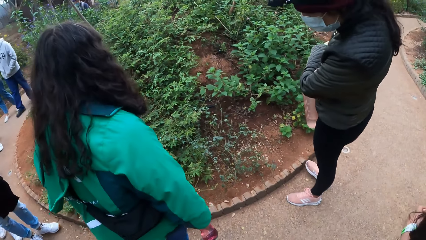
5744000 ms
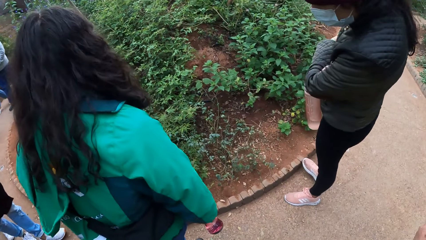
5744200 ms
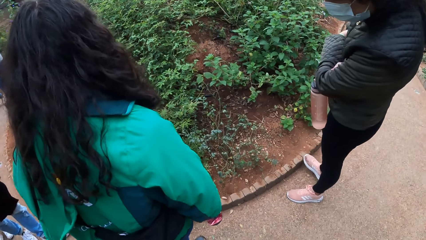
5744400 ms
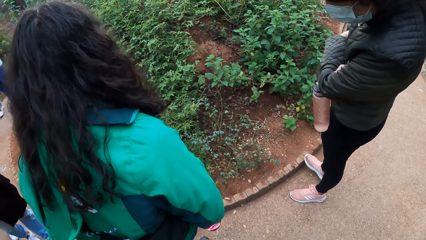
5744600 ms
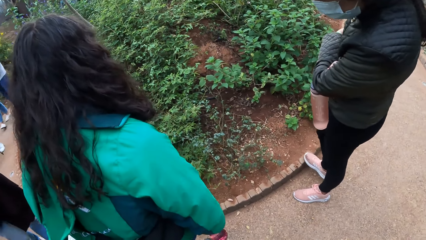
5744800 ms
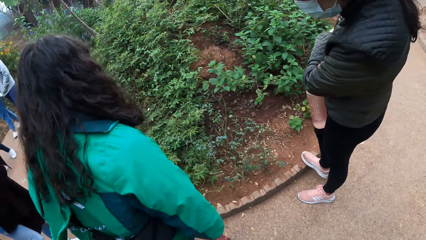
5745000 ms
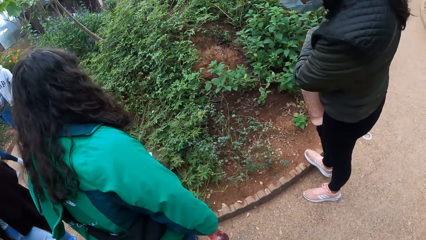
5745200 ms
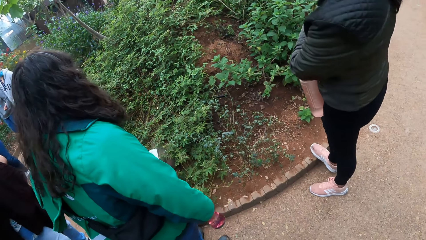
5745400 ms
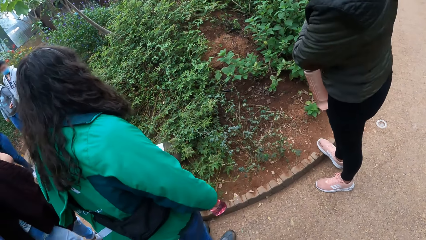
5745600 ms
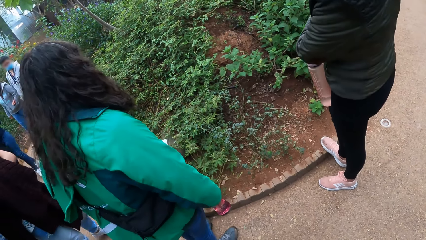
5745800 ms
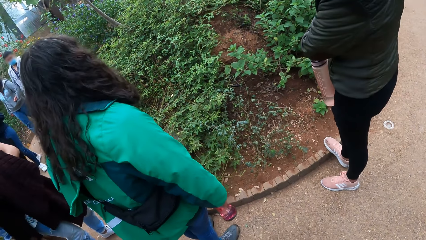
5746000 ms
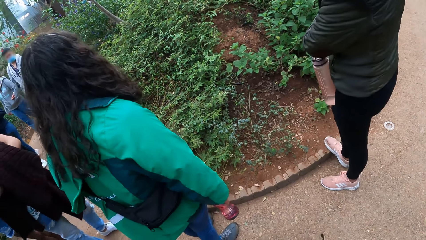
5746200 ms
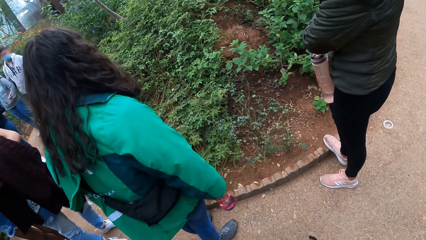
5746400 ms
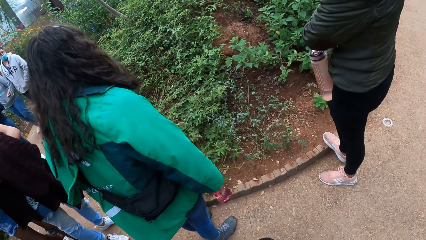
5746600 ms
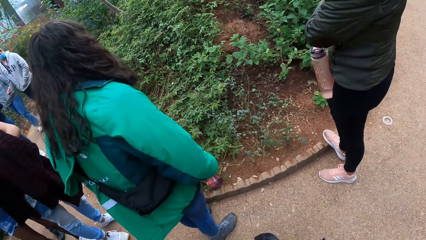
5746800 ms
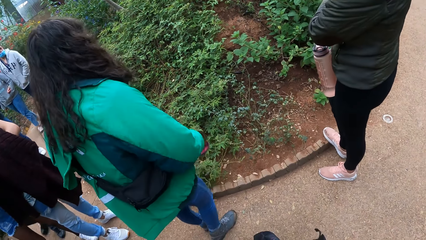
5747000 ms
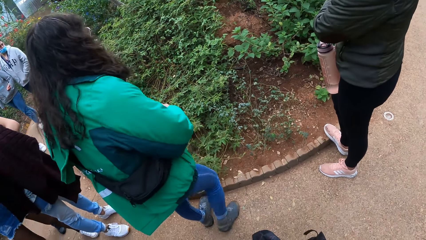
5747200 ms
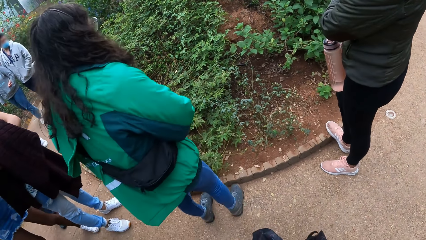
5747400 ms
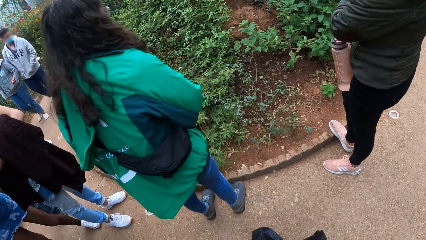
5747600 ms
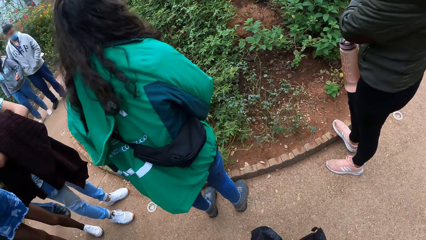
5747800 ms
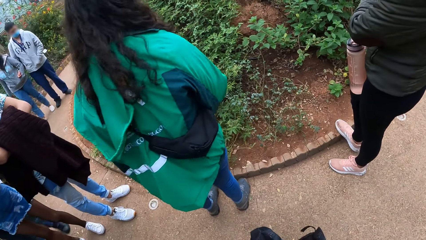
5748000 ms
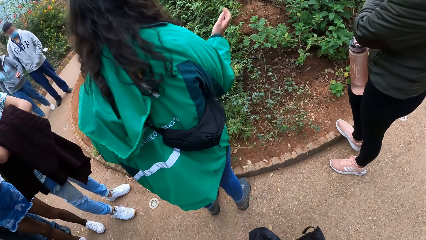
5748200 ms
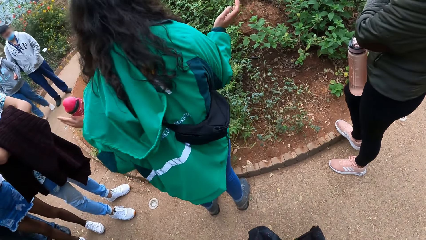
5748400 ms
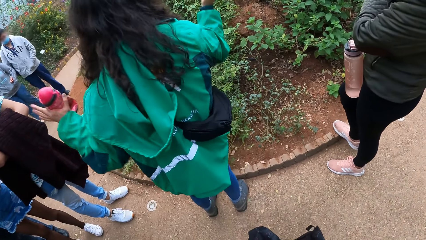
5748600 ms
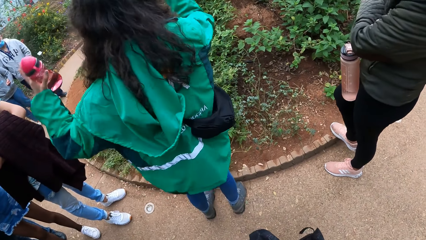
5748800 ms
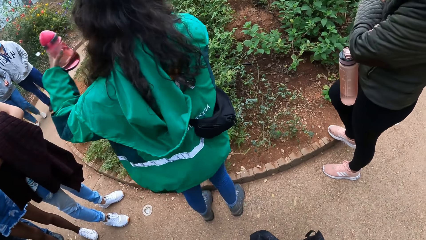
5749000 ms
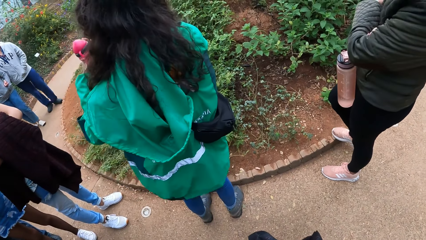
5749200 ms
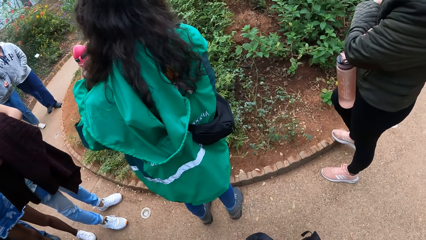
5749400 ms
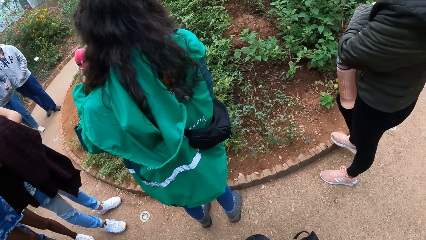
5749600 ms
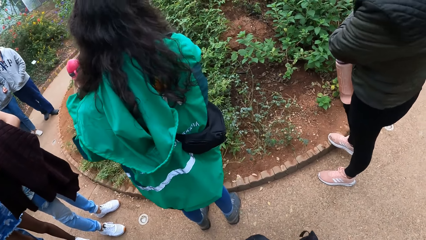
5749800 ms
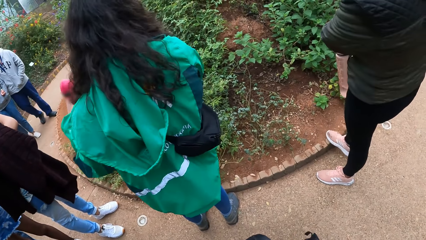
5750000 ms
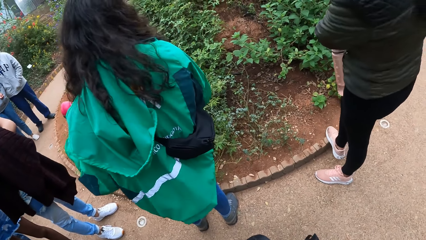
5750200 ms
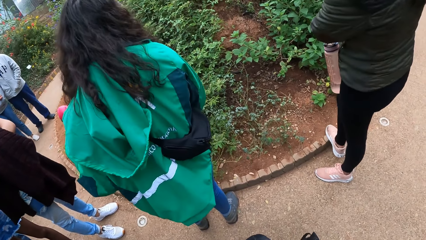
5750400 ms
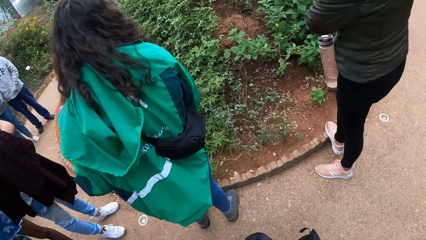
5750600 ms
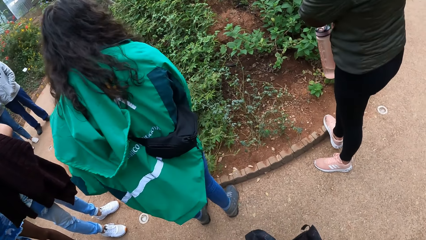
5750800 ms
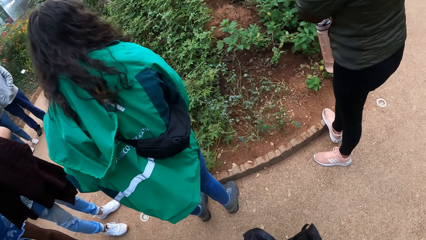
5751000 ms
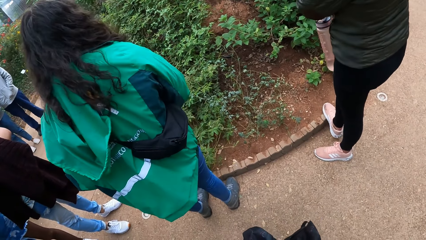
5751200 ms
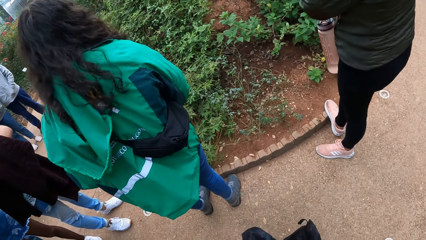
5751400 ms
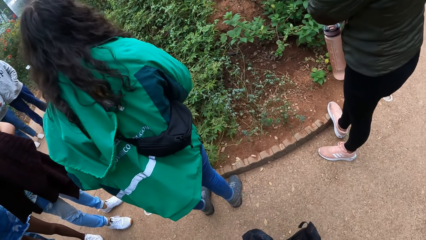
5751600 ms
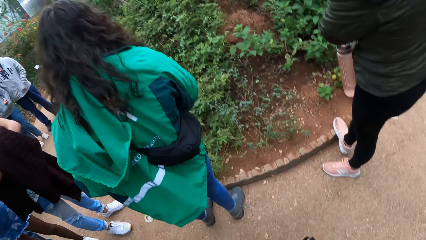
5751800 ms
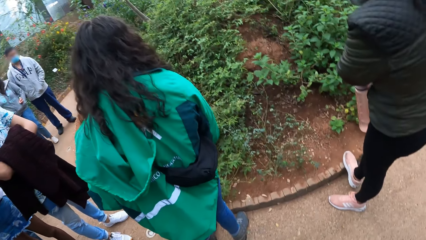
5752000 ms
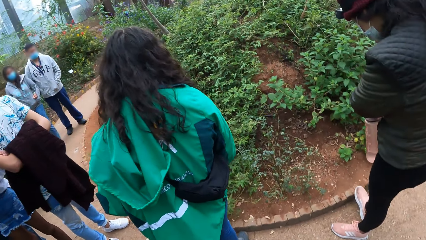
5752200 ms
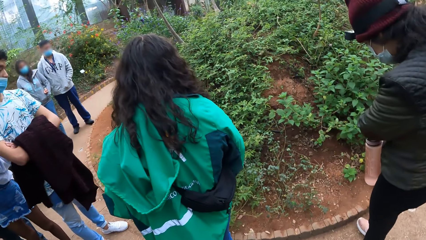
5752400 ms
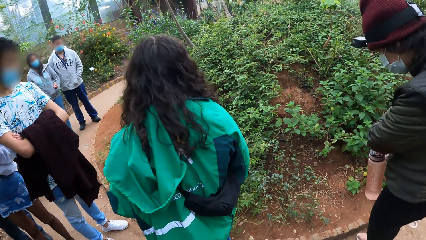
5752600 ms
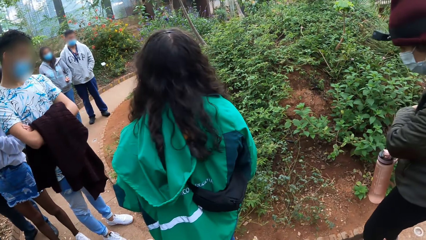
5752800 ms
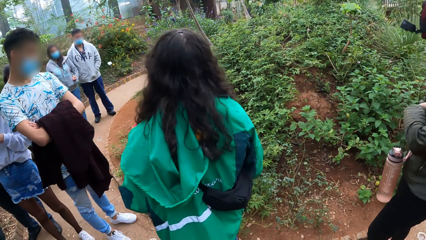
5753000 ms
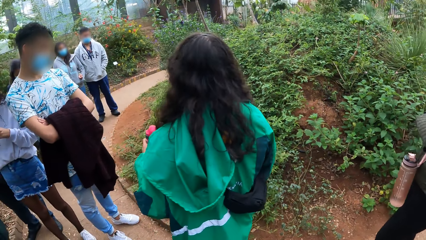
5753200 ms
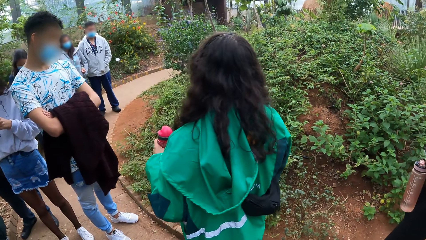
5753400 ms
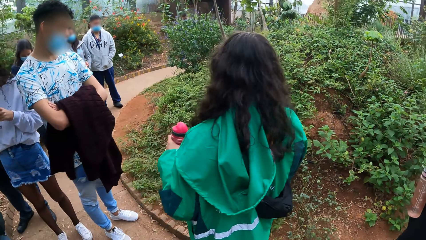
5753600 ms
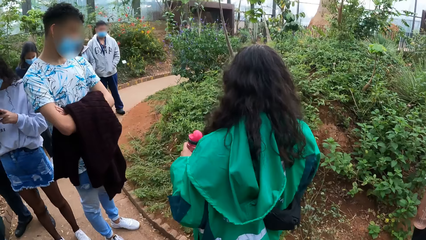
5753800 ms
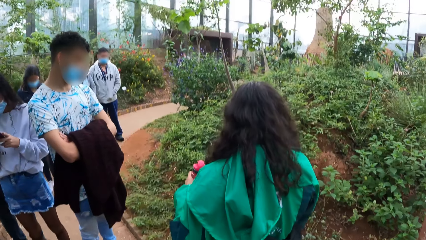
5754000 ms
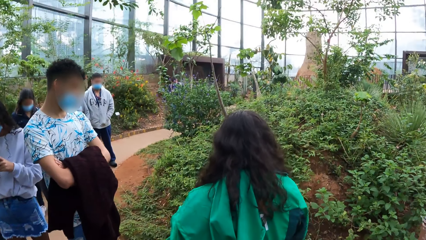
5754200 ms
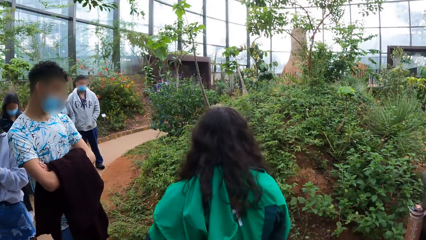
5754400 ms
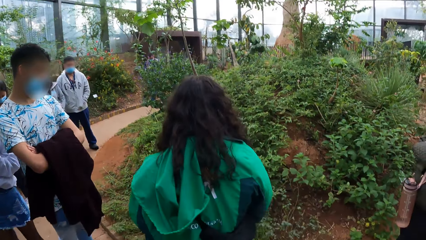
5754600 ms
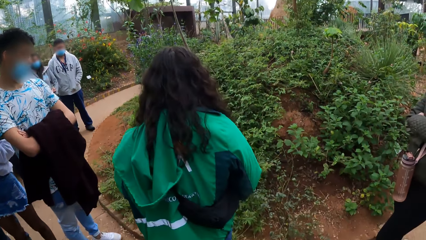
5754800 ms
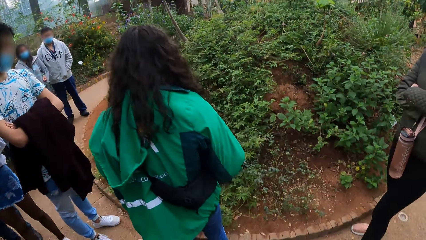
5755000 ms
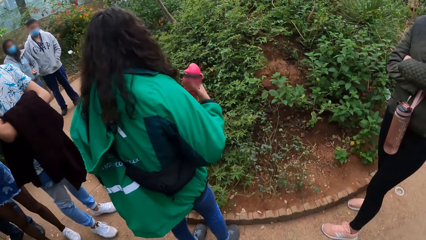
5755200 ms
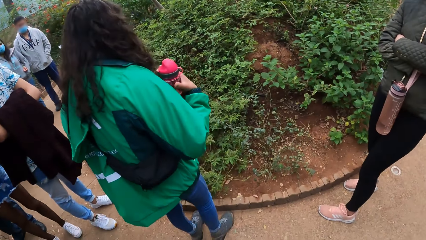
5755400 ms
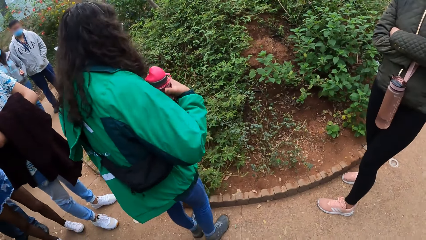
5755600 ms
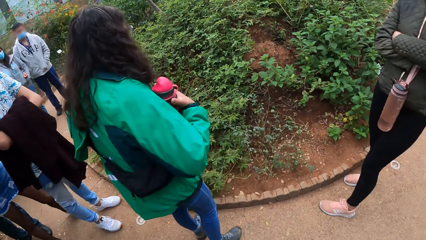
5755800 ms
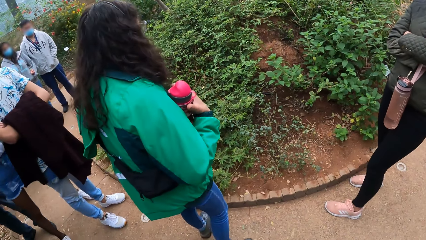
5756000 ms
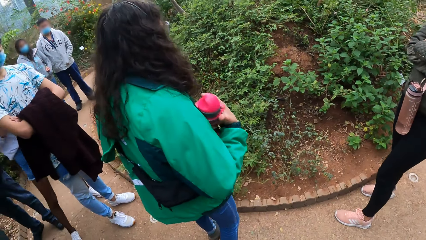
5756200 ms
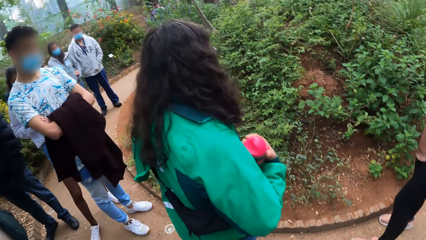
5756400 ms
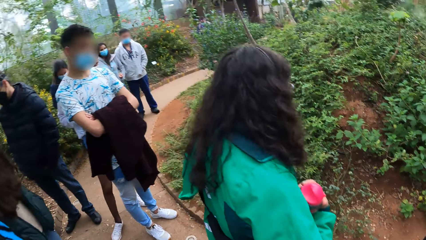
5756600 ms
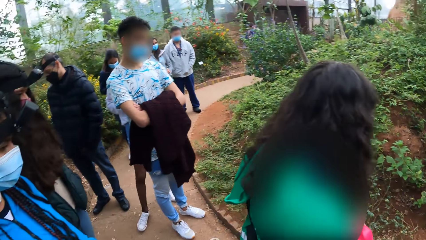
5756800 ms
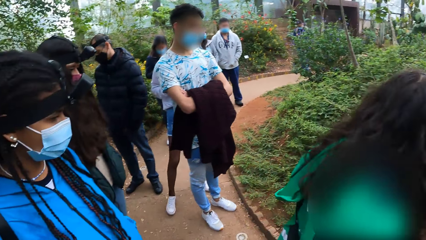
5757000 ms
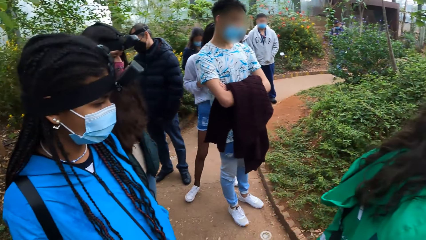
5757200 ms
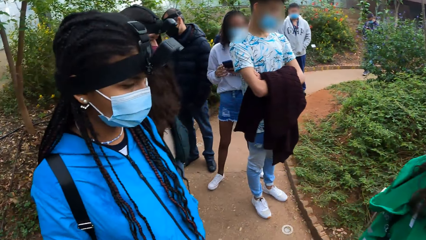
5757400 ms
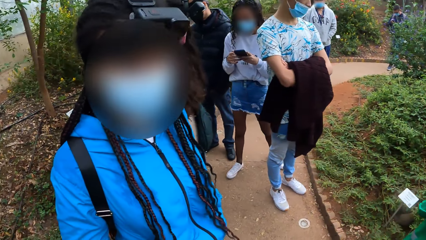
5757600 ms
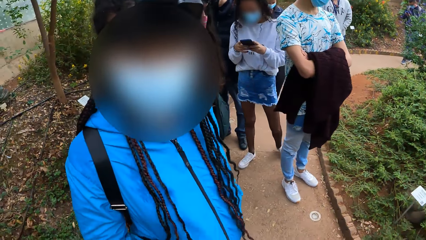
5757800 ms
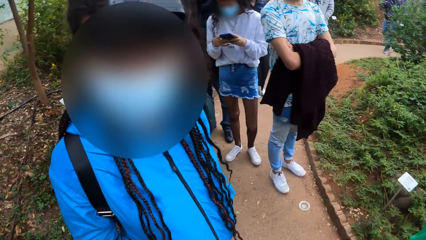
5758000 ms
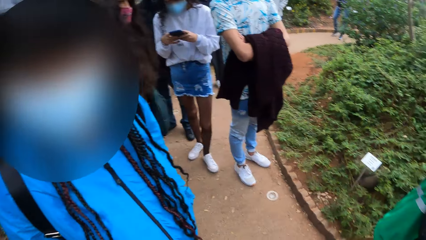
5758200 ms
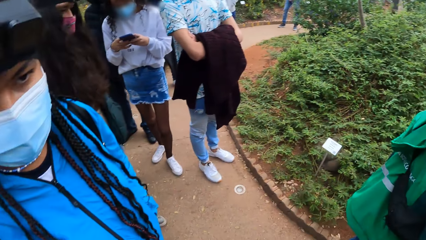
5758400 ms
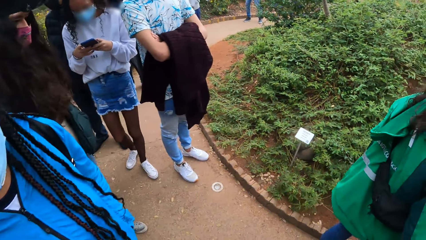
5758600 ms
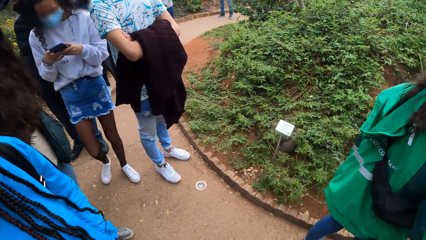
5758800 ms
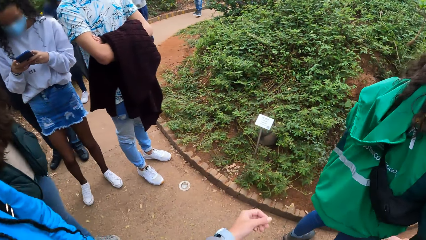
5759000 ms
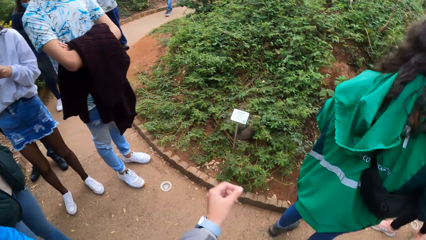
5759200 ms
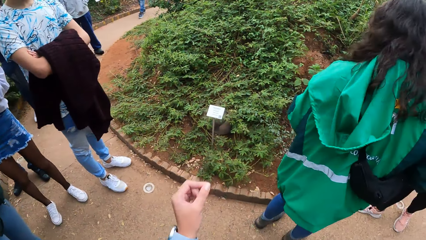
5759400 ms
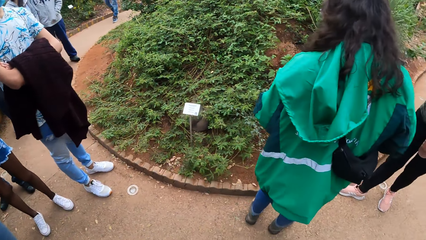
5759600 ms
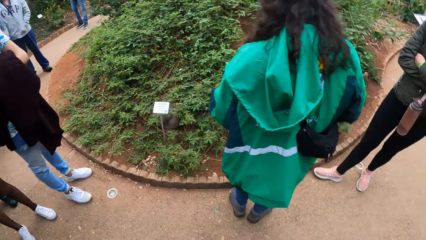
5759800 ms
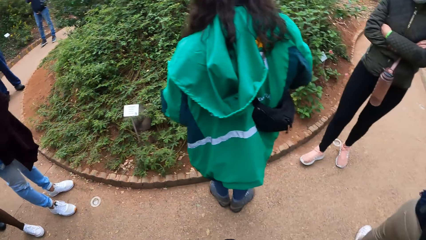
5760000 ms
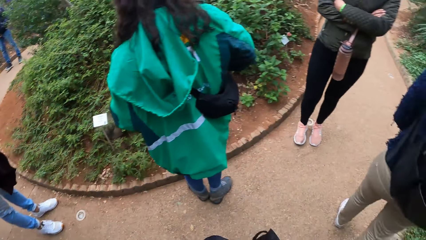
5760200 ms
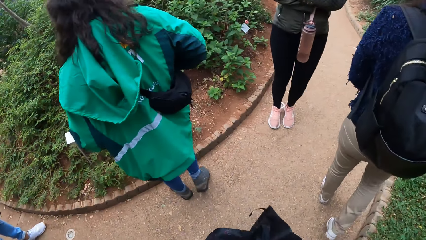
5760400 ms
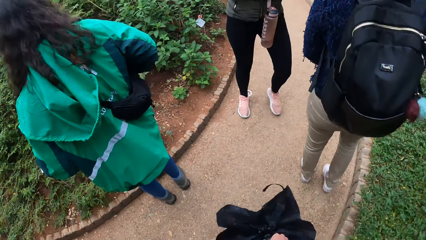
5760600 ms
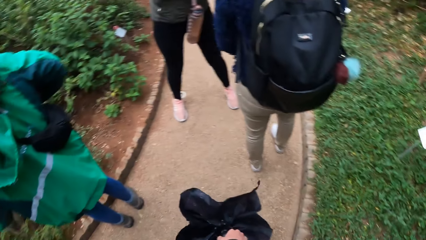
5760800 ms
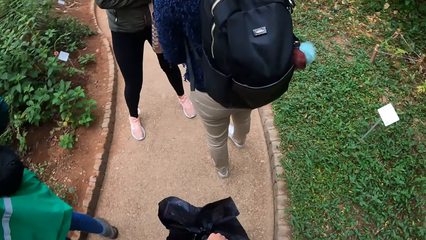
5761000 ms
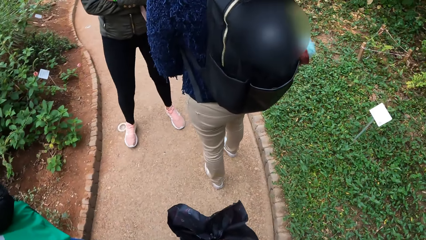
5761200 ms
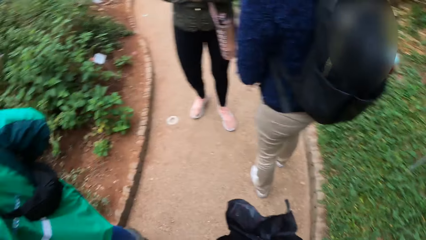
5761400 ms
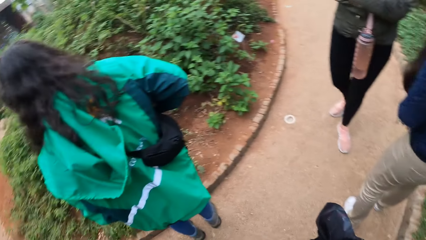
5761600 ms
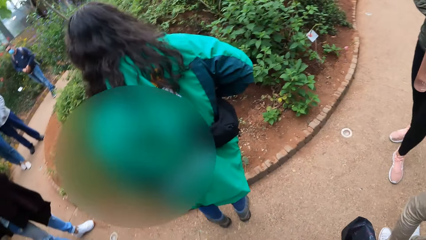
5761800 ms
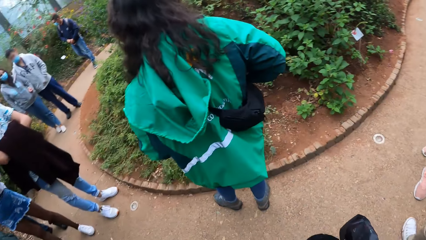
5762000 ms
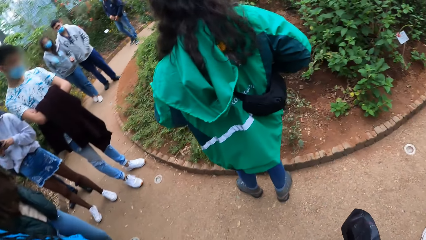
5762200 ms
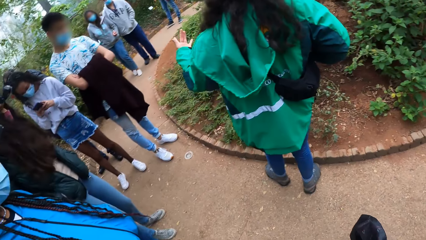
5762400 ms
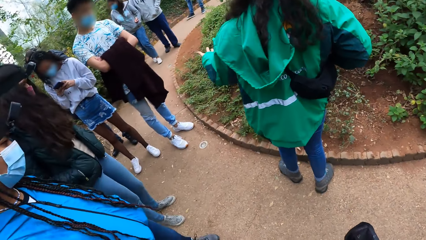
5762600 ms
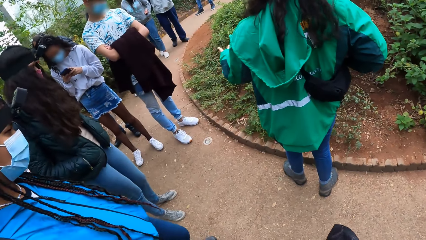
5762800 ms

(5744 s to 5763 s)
A woman walks along the path. The tour guide passes the water bottle from her right hand to her left hand. The tour guide interacts with the camera wearer and a group of people. The camera wearer stares at a plant. The tour guide passes the water bottle from her left hand to her right hand. The camera wearer looks around. They interact with another woman. A third woman operates the phone with both hands. The camera wearer moves a hand. They look around.
